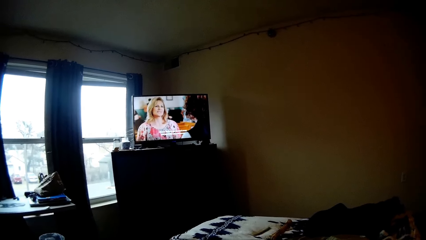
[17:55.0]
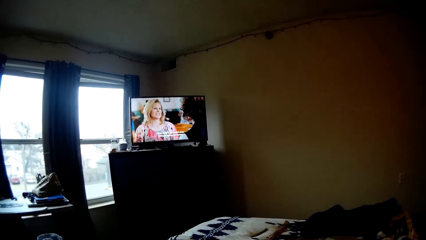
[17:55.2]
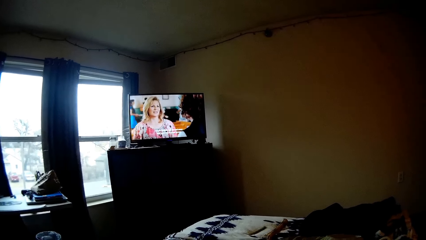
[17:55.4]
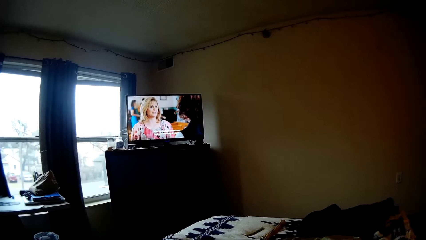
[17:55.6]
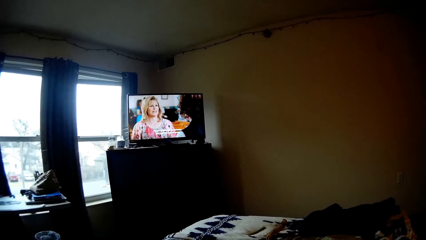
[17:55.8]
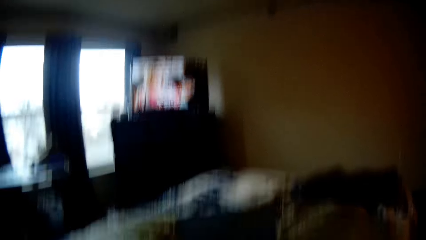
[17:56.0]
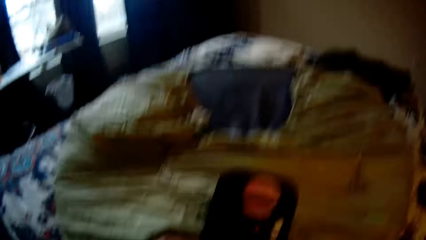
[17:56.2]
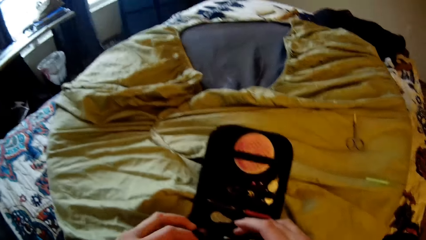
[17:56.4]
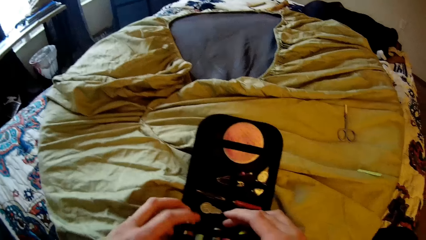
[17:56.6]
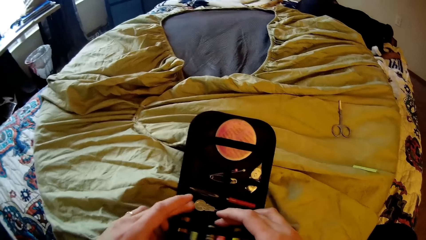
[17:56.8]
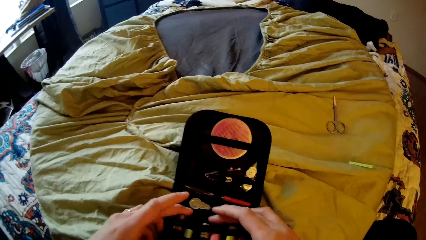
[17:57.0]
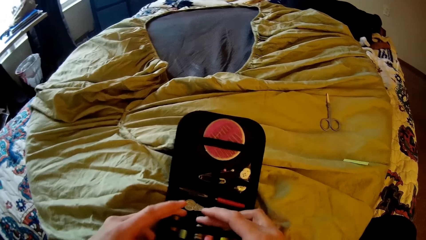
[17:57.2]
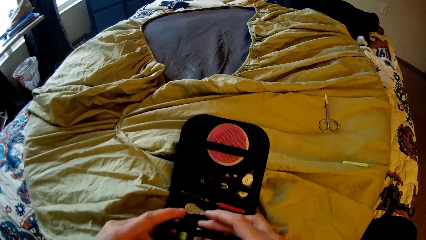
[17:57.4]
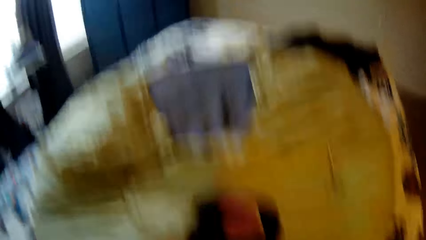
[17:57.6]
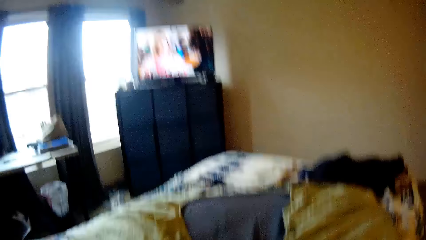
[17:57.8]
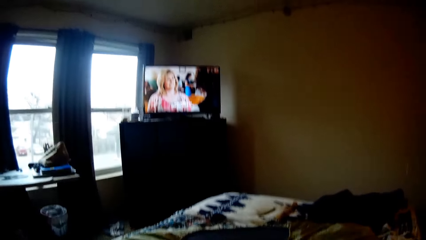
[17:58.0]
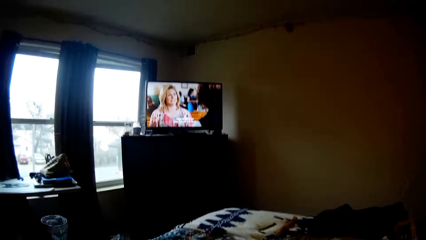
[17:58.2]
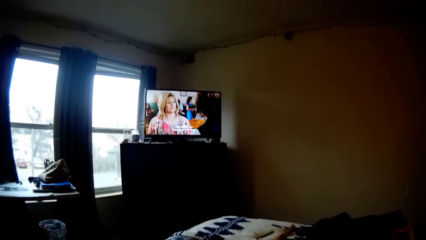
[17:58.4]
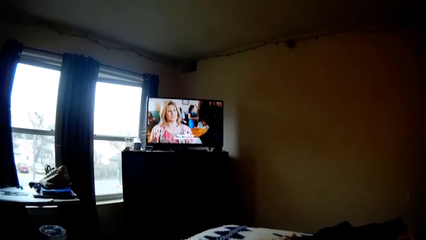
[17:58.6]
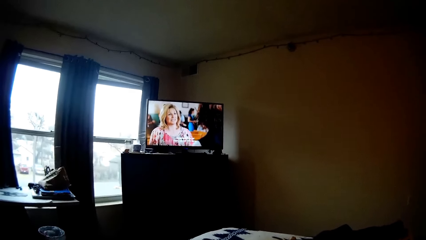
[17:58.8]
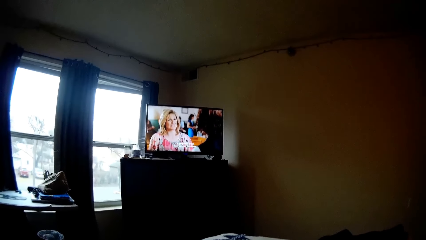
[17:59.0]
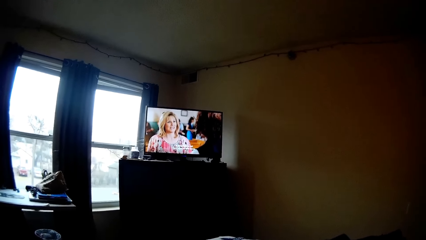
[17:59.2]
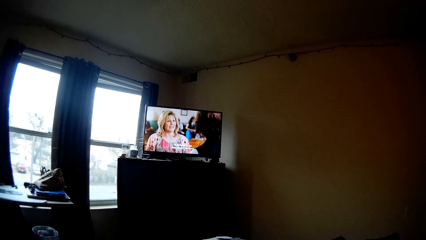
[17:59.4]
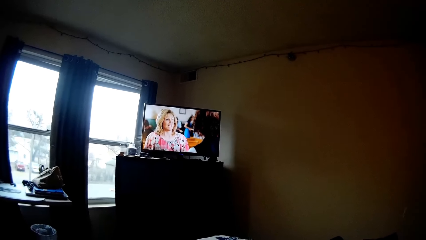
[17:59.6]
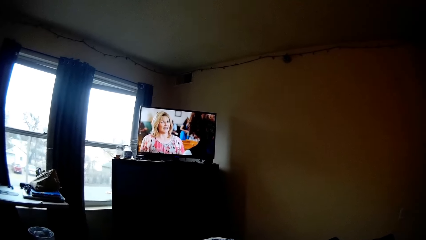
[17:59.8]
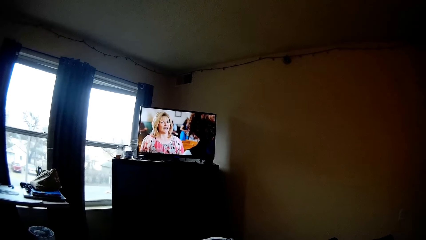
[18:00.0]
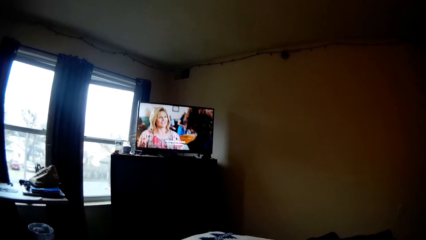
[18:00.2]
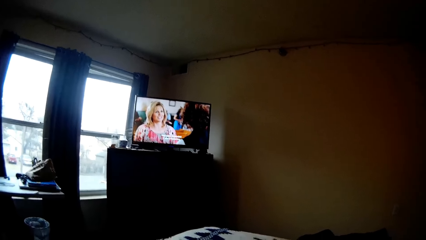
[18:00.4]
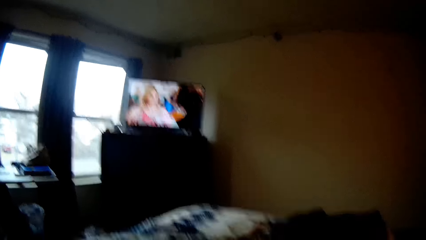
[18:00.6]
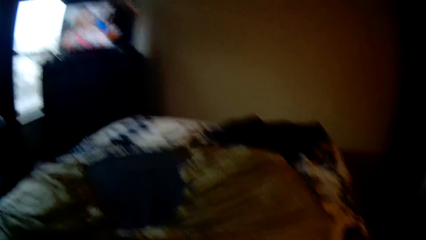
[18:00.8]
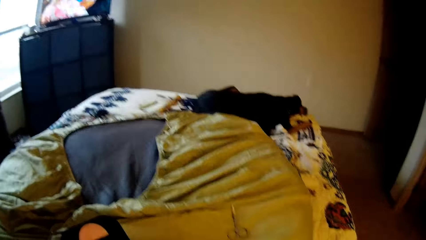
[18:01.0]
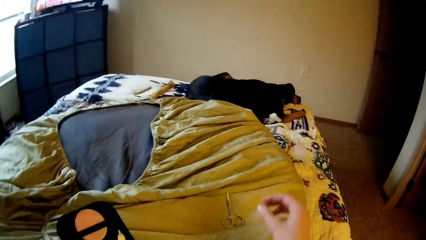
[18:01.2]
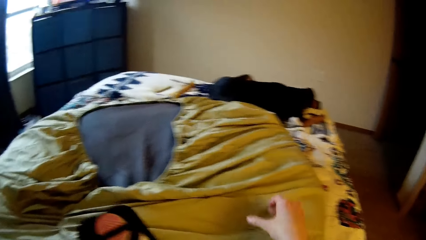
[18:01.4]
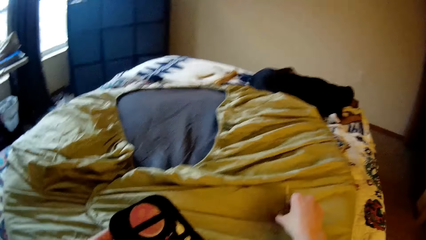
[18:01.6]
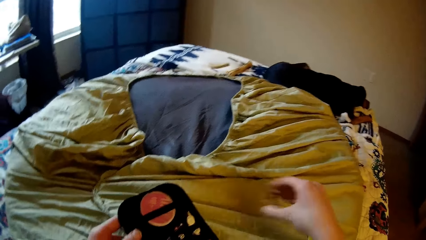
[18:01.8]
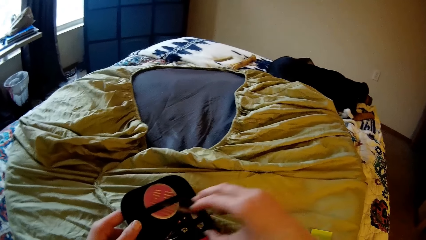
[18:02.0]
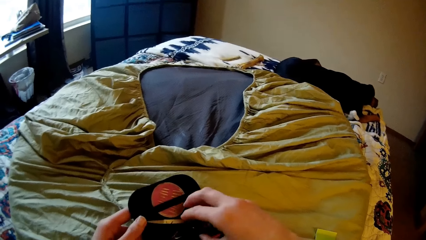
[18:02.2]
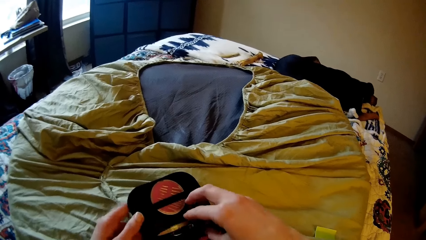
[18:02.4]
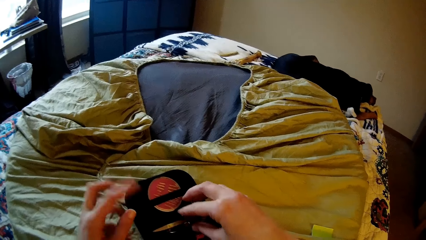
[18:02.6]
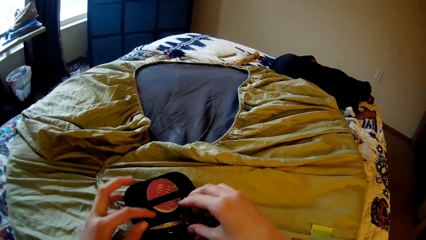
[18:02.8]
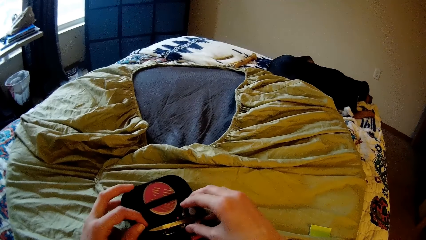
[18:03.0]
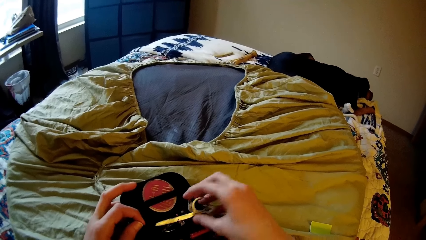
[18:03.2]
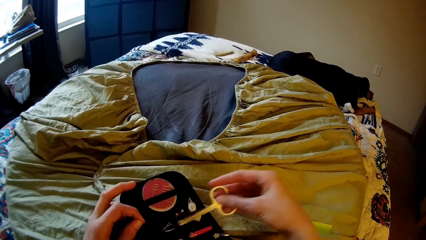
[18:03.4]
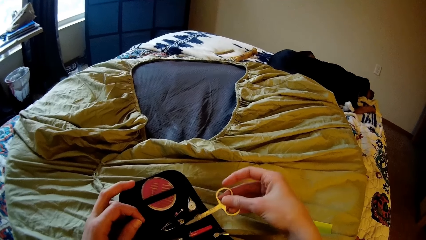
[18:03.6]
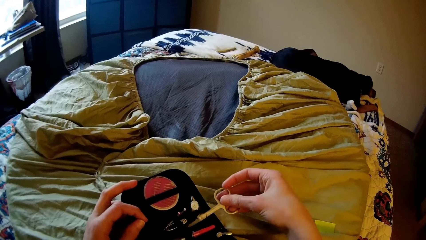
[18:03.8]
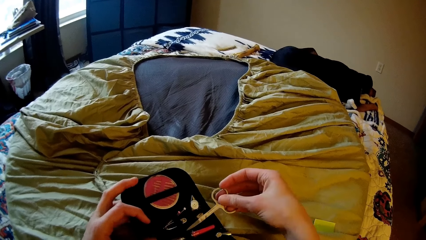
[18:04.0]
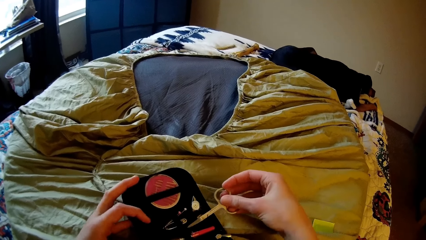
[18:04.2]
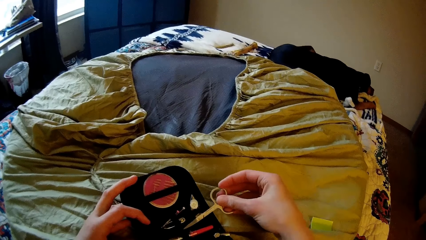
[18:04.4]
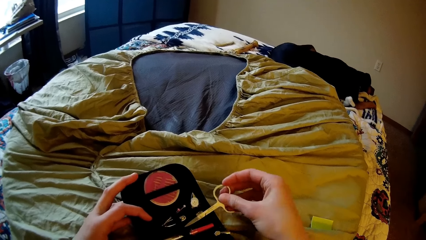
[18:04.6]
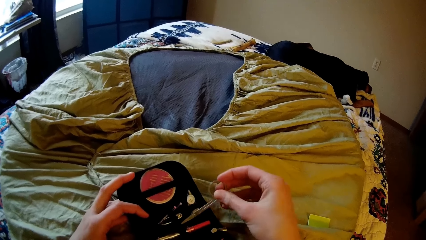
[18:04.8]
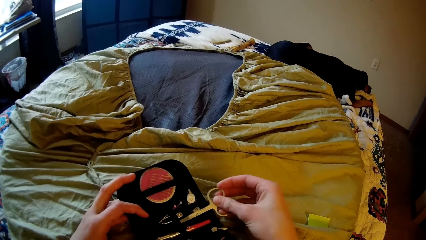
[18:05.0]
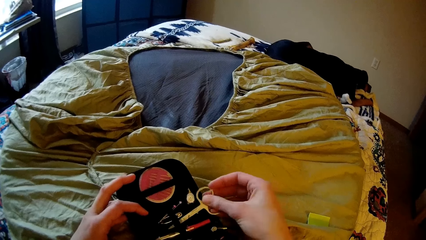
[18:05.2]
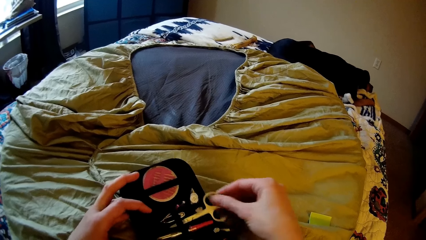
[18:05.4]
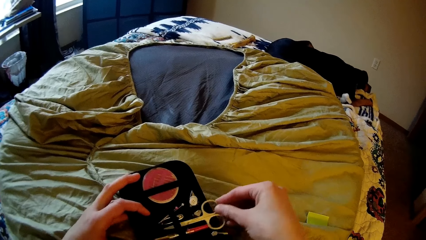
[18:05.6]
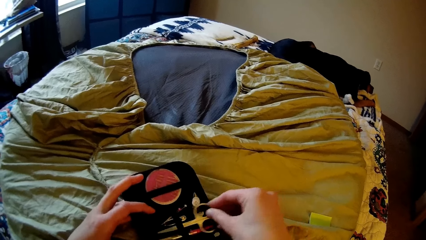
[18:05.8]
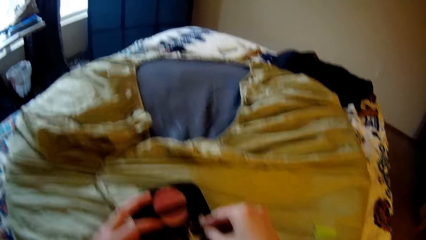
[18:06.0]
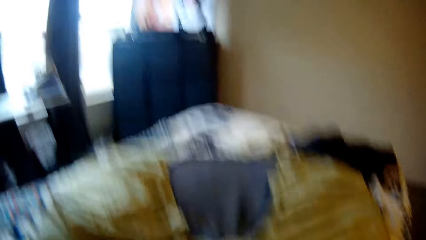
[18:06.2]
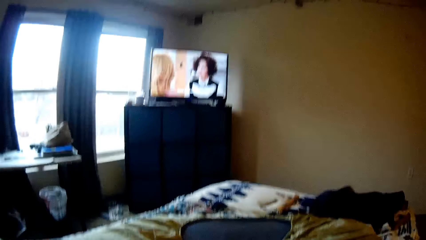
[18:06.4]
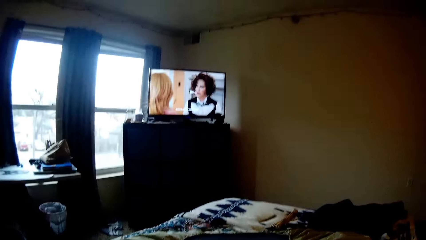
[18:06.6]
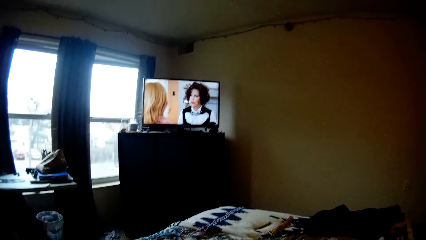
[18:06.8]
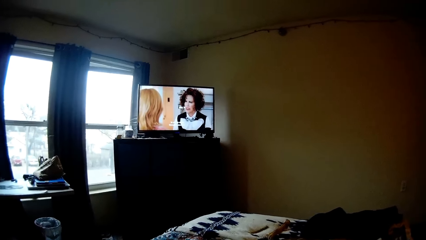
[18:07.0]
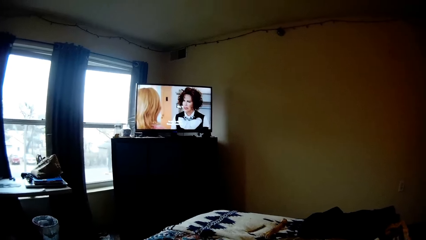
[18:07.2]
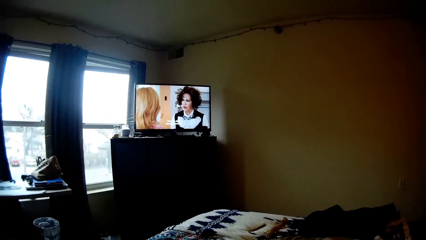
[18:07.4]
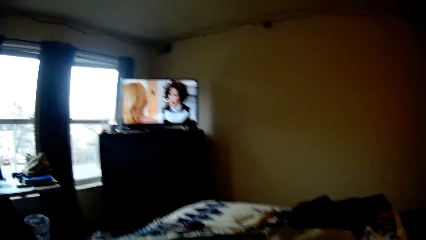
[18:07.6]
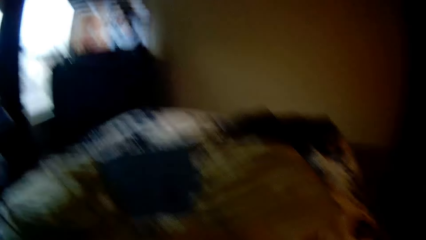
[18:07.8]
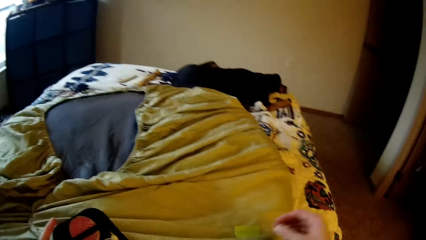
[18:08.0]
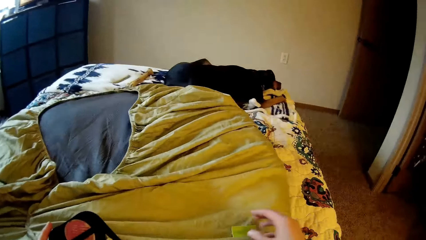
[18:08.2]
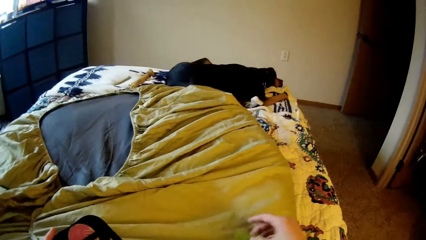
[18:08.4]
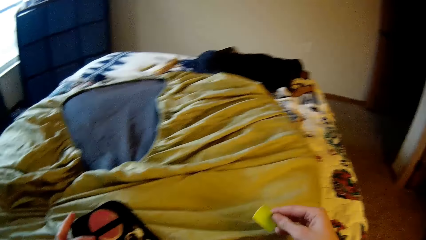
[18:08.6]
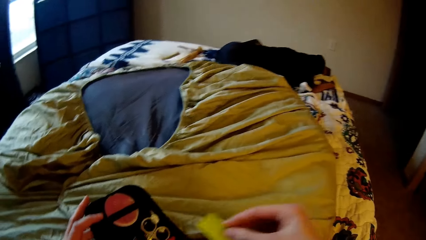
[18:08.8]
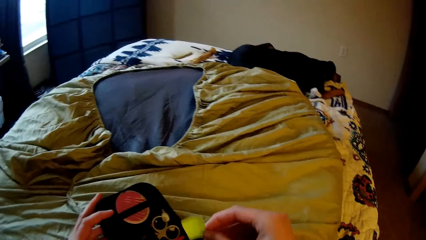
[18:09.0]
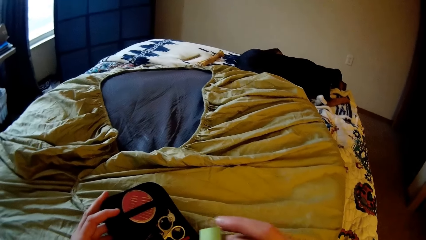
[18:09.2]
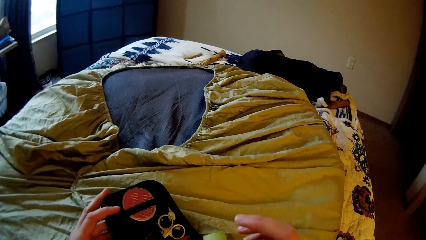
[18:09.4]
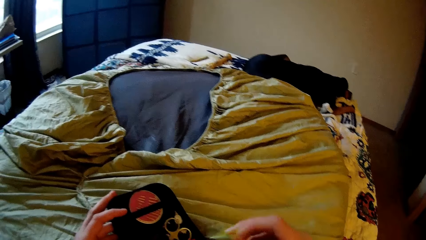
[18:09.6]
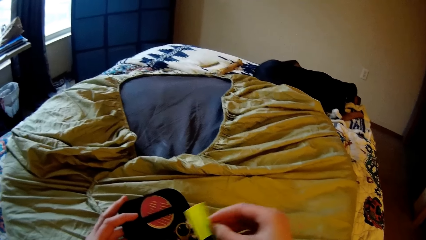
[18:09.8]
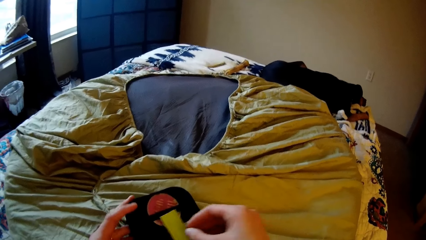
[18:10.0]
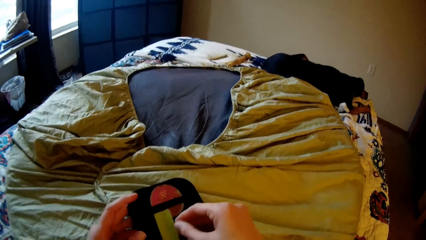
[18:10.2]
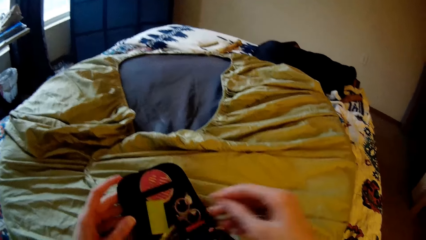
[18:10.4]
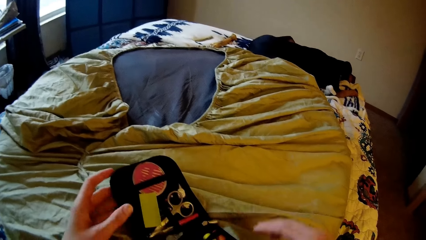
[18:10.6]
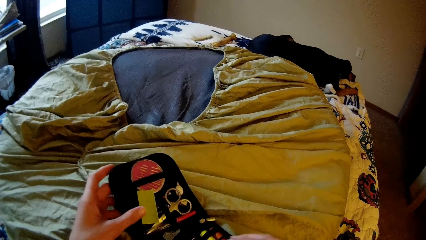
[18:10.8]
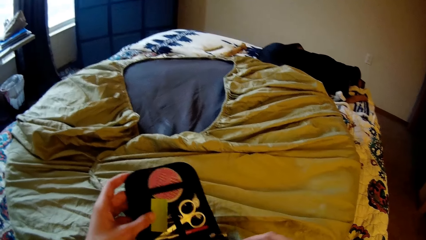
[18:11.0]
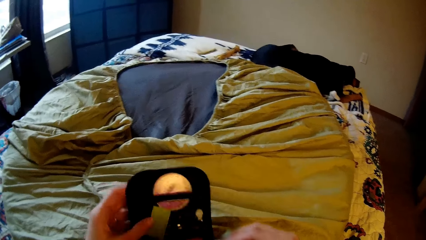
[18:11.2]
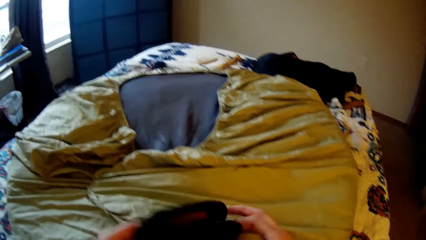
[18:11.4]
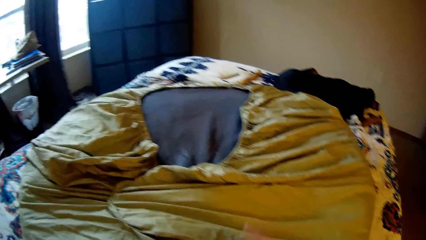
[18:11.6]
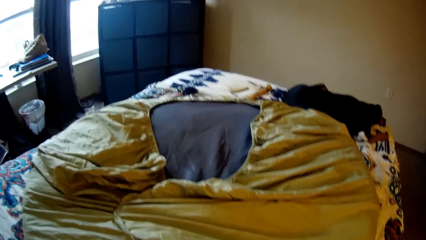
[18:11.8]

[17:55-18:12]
The camera wearer fixes a thread in the tool box. They watch the television. They take scissors from the bed and put the scissors in the bag. They place the thread in the tool box. They watch television. They place sewing tools in the tool box.
